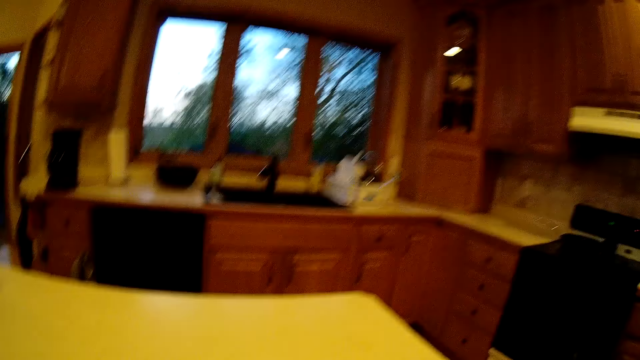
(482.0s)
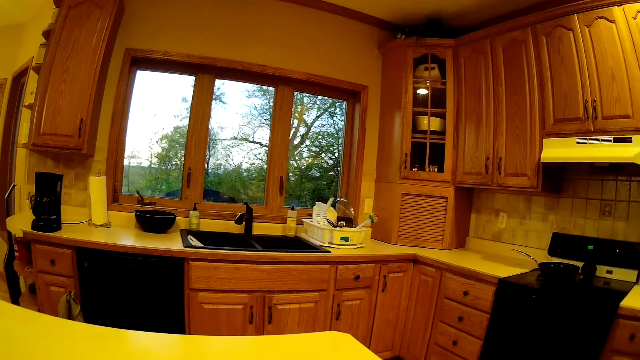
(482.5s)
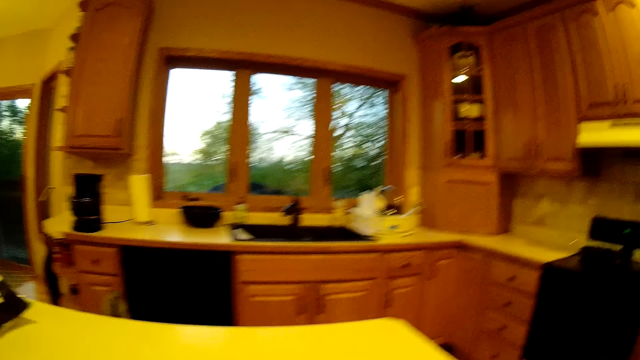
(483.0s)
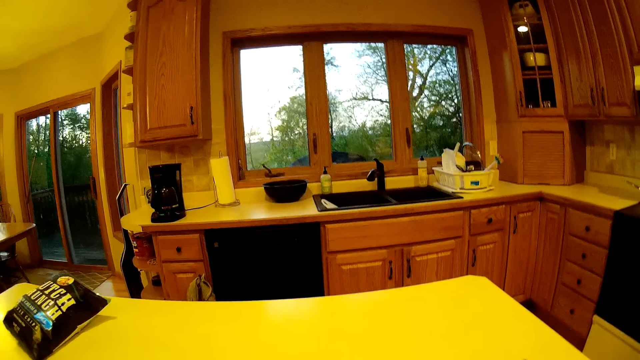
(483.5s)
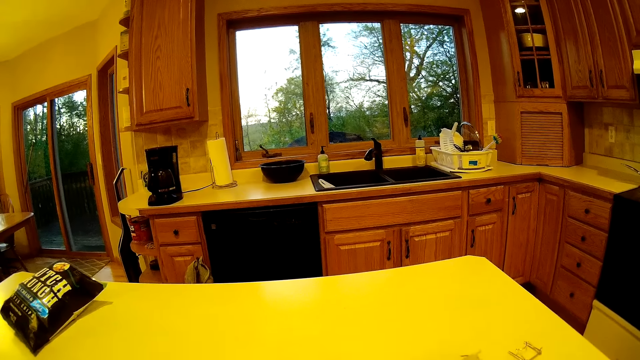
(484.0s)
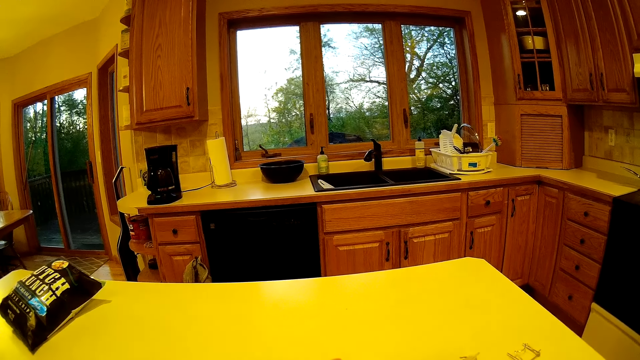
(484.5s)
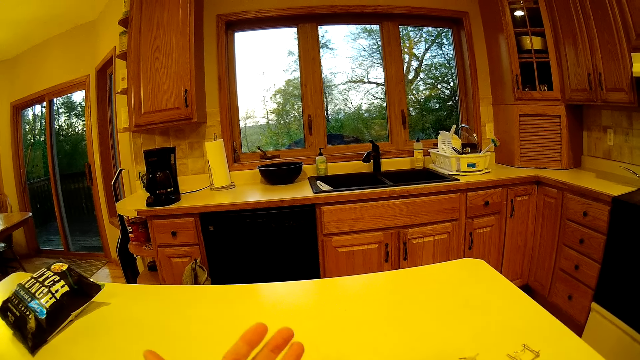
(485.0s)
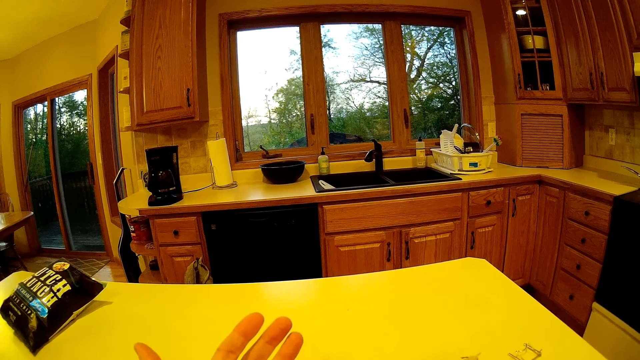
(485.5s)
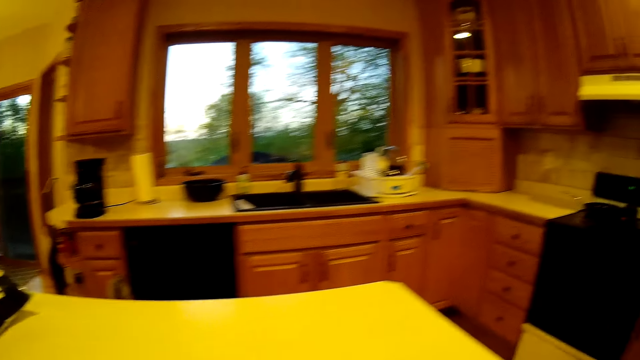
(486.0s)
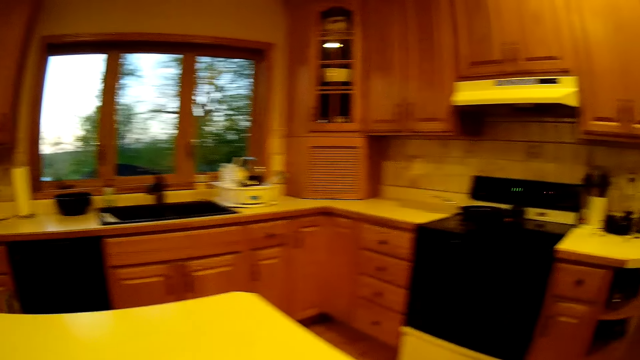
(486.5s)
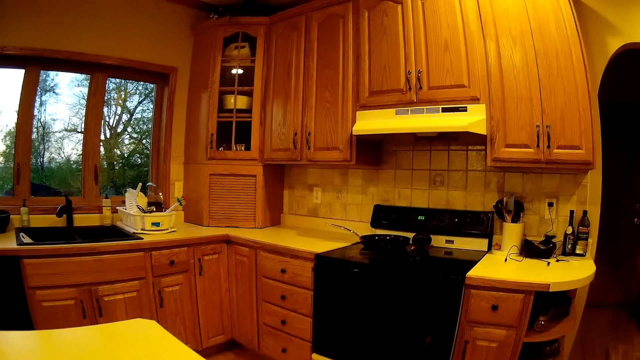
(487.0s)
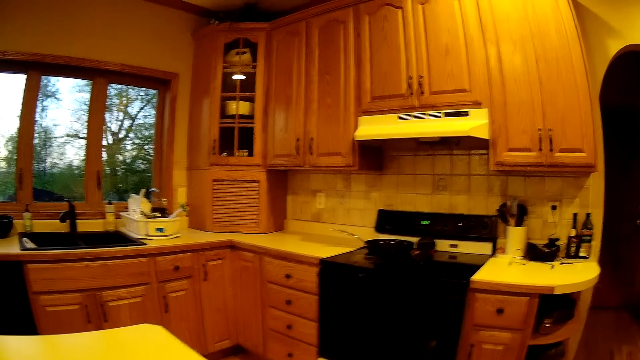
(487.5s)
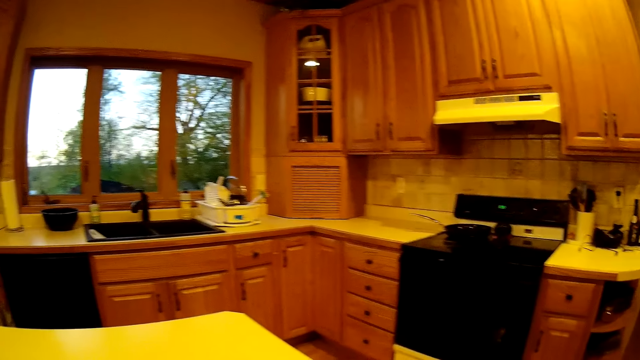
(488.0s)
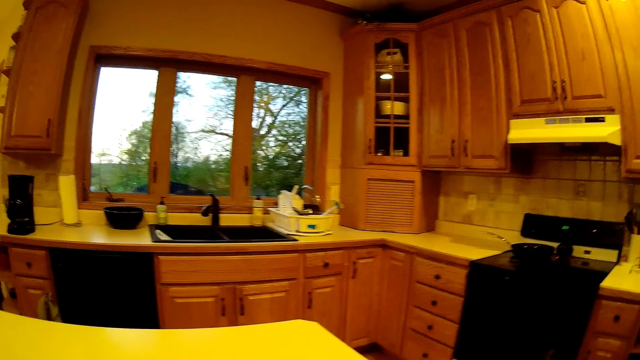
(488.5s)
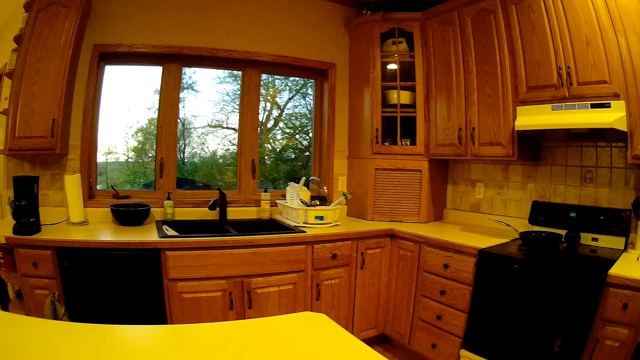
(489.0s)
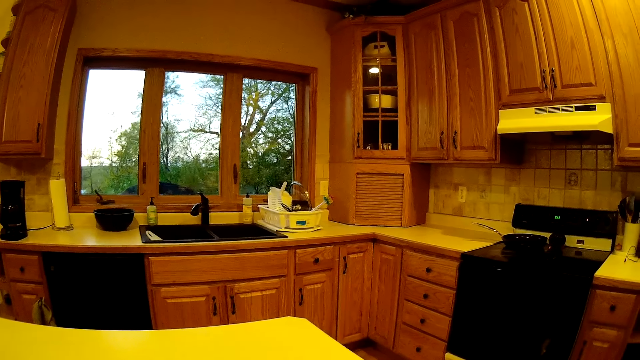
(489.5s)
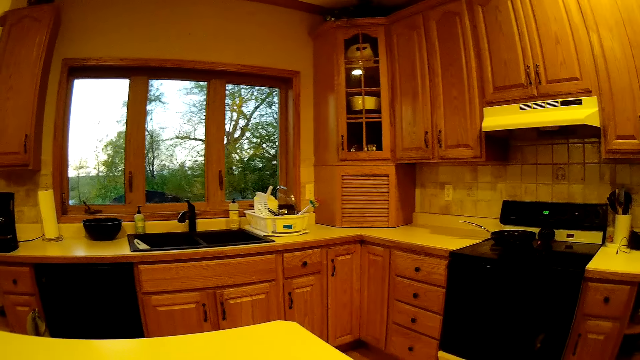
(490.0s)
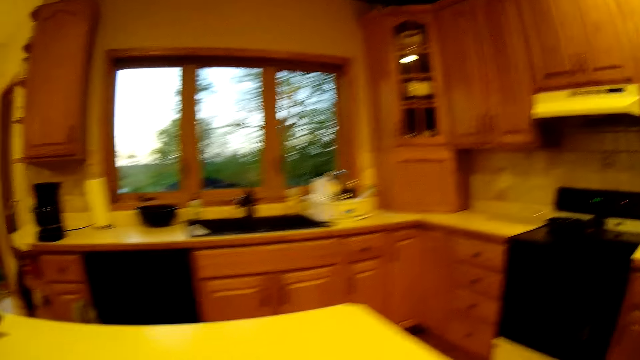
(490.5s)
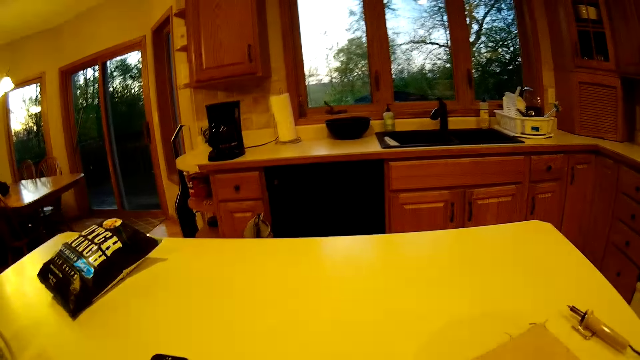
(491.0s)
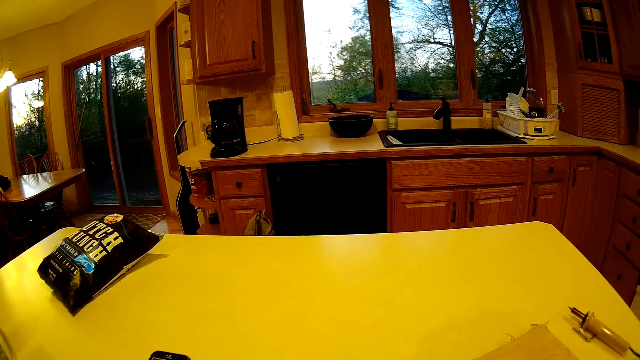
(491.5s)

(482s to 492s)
The camera wearer moves the hand. She opens her left hand.

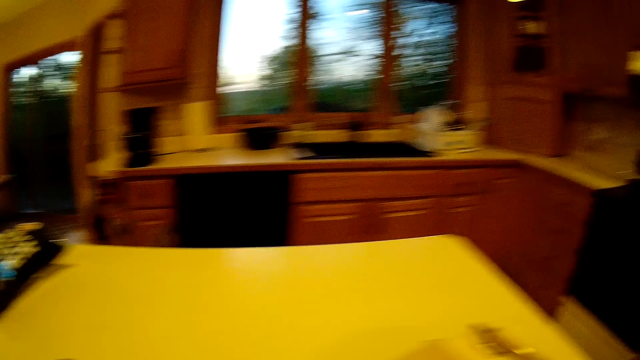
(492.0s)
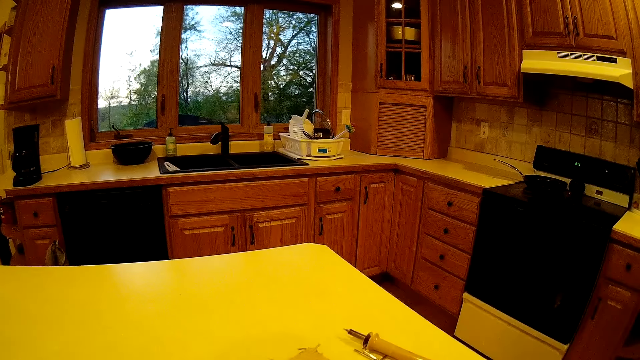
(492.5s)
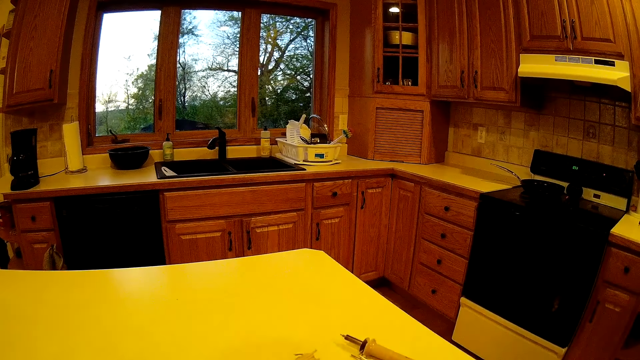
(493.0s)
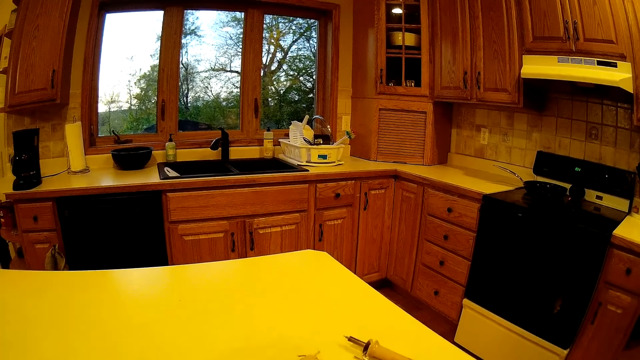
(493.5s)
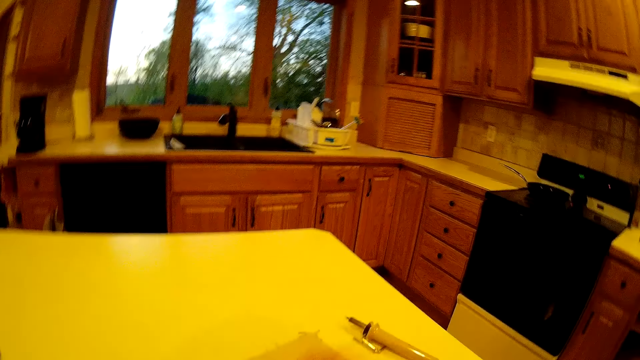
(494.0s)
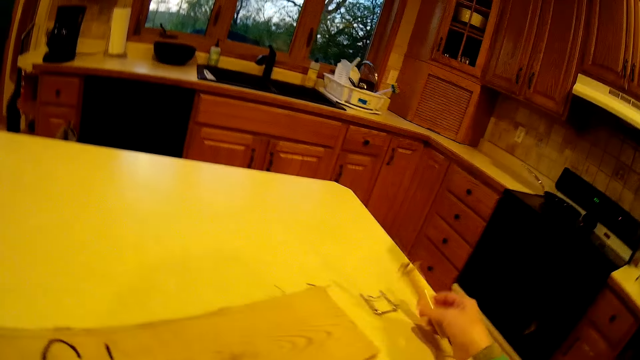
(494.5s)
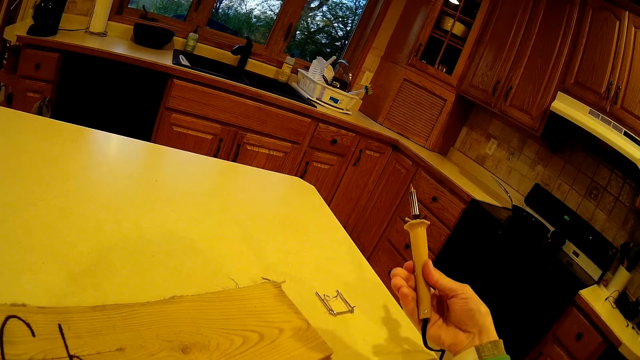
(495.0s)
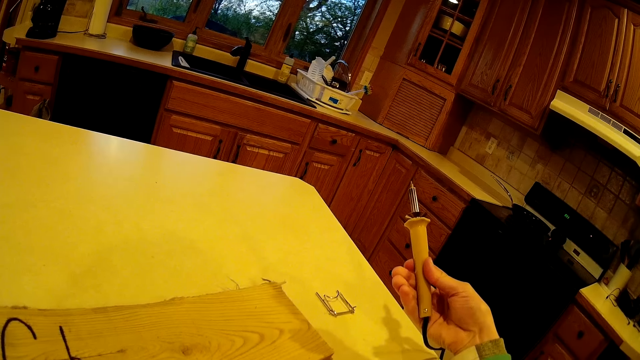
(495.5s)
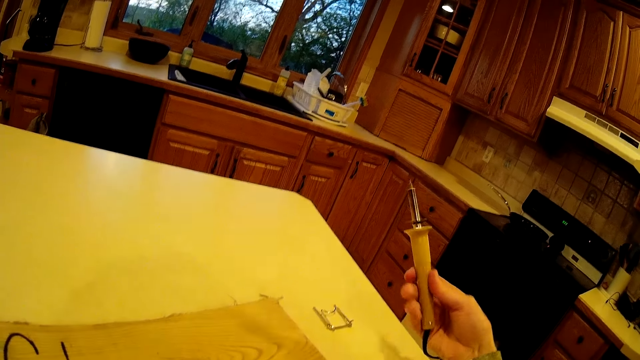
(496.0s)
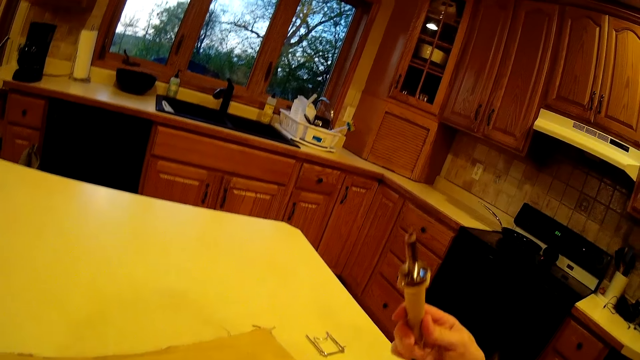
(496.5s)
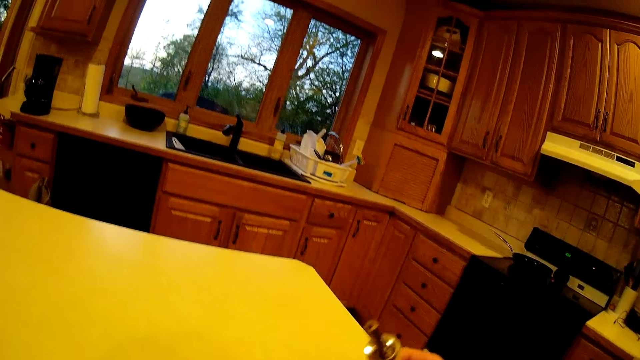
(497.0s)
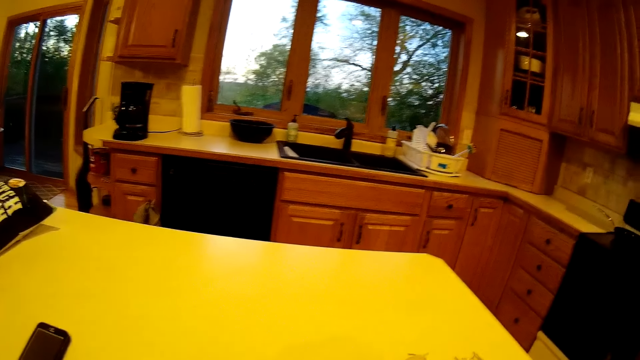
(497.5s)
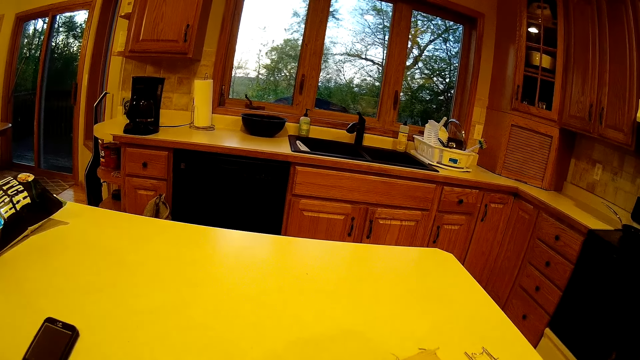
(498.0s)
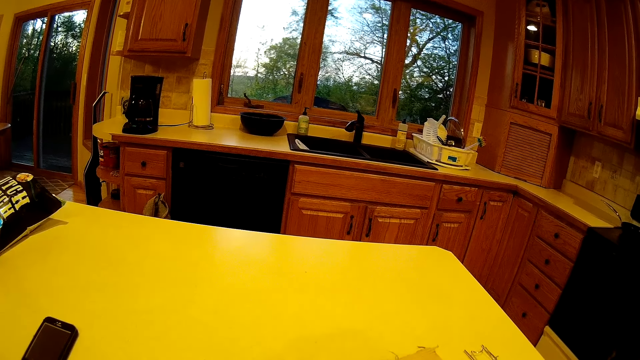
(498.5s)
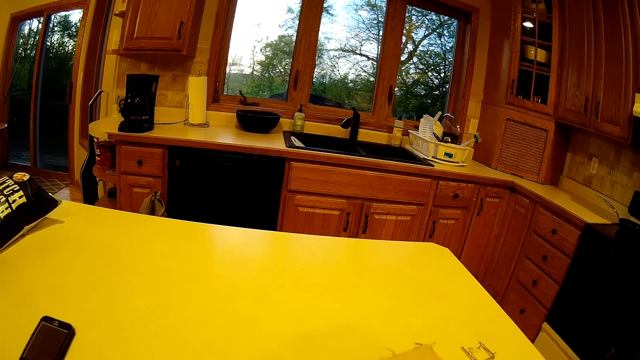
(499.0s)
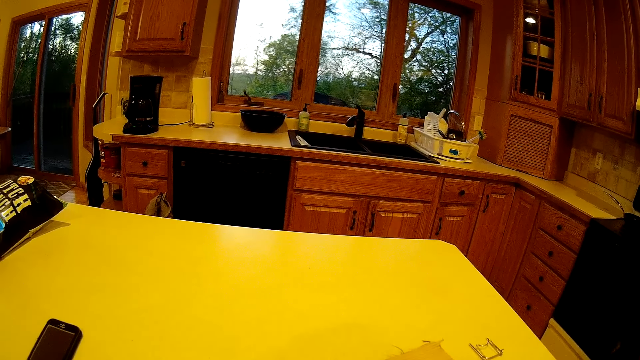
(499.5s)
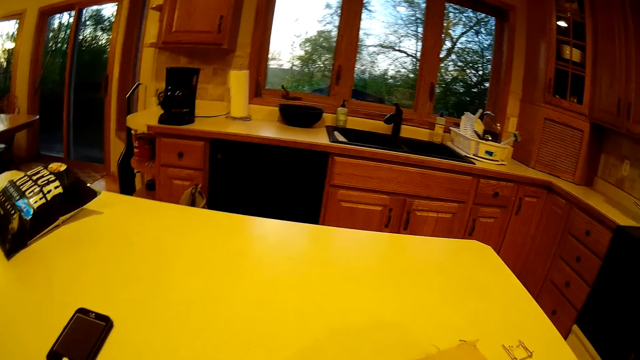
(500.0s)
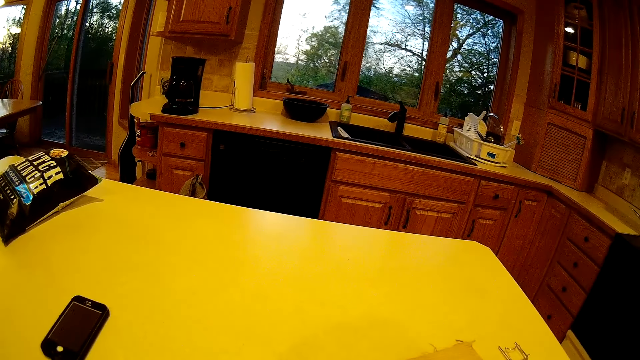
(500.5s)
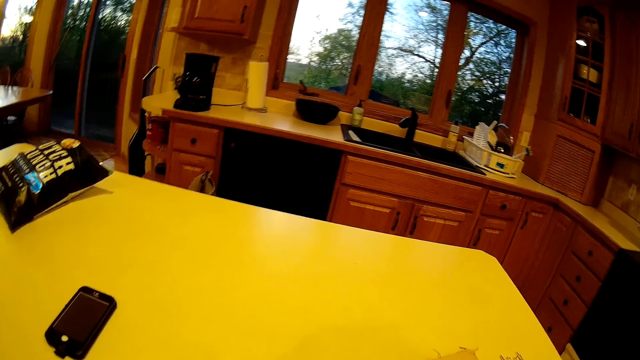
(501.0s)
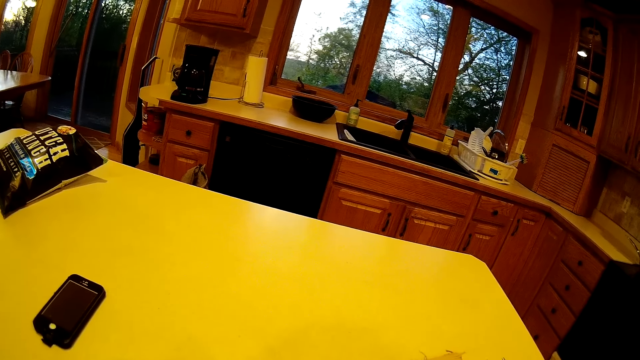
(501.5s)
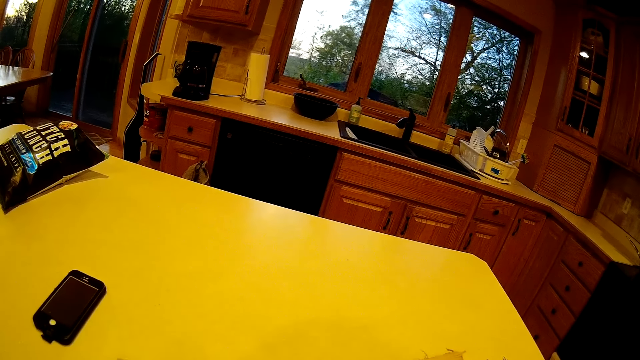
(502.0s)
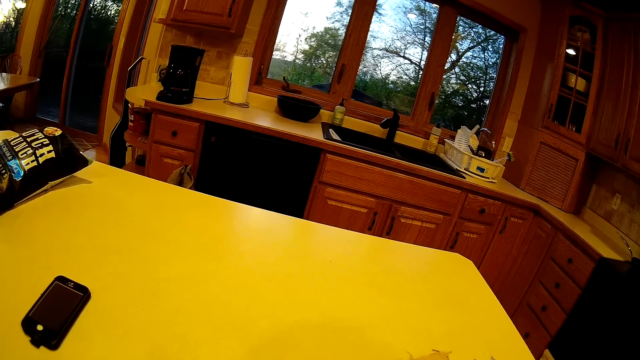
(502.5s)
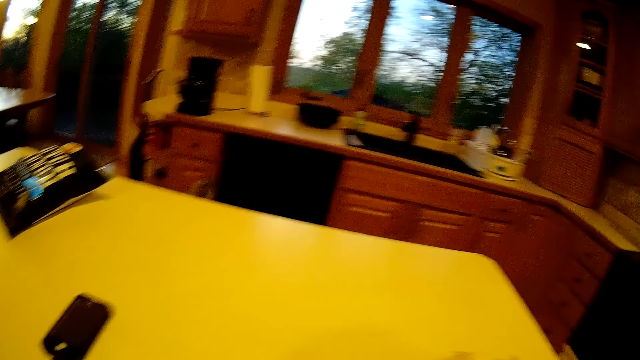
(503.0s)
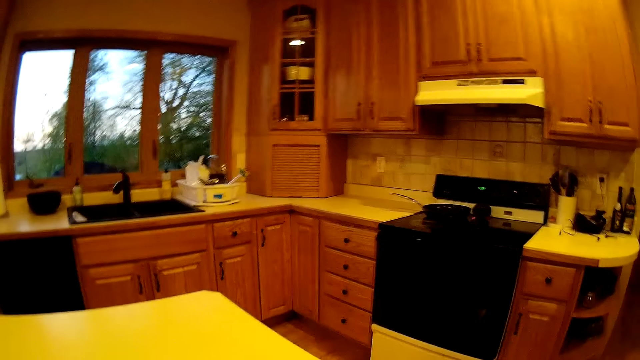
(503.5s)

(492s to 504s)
The camera wearer picks up the wood burning pen from the kitchen table with her right hand.
